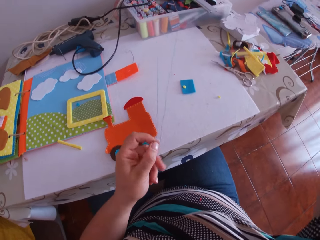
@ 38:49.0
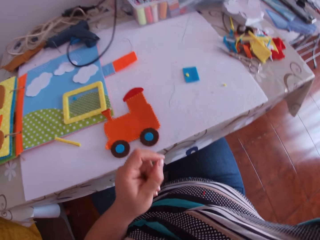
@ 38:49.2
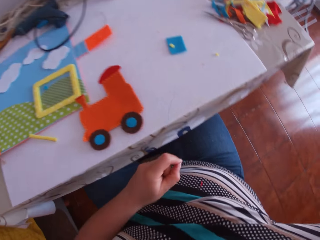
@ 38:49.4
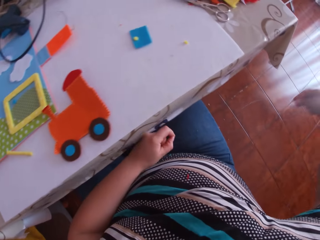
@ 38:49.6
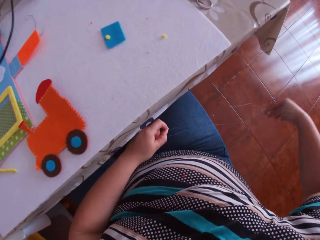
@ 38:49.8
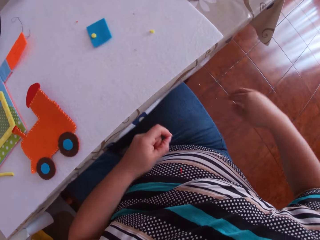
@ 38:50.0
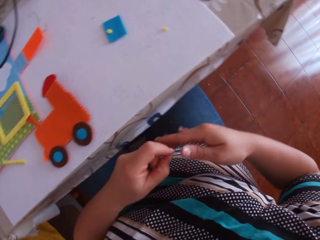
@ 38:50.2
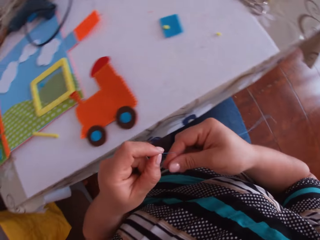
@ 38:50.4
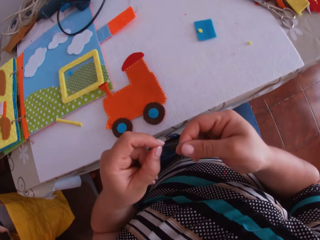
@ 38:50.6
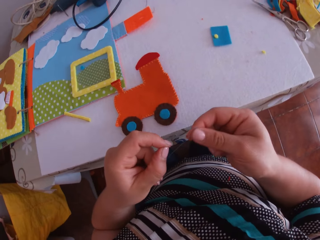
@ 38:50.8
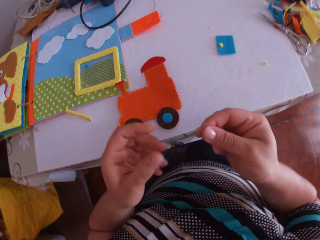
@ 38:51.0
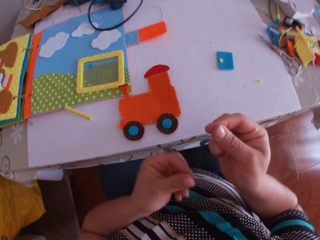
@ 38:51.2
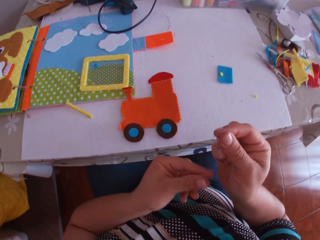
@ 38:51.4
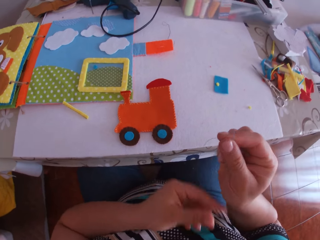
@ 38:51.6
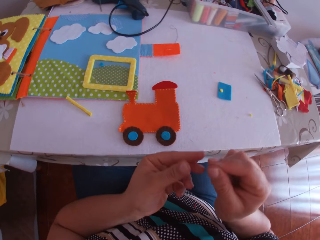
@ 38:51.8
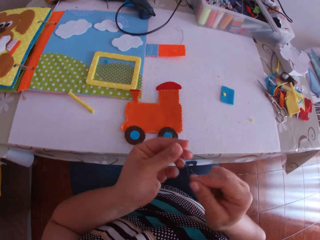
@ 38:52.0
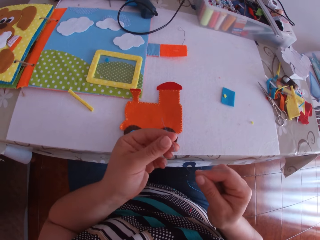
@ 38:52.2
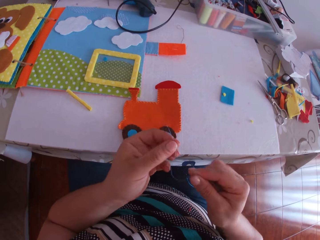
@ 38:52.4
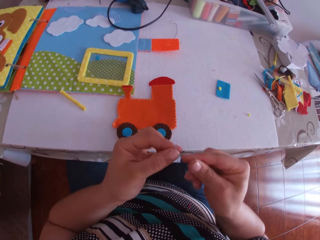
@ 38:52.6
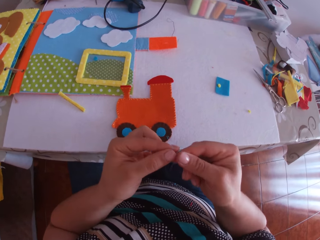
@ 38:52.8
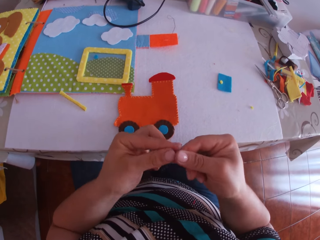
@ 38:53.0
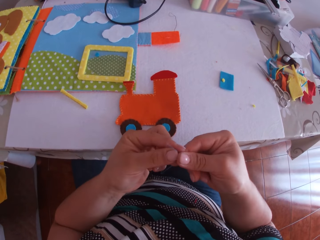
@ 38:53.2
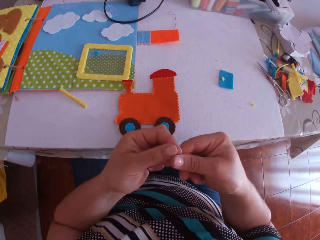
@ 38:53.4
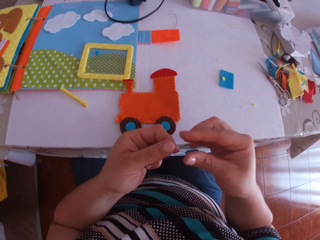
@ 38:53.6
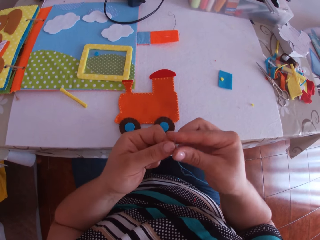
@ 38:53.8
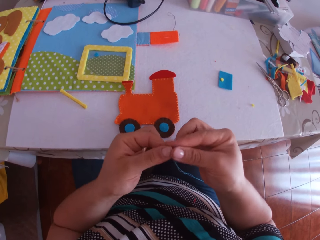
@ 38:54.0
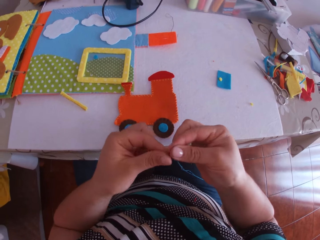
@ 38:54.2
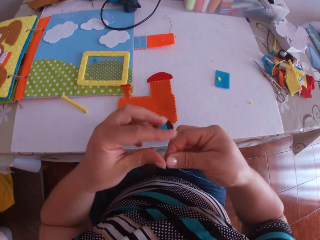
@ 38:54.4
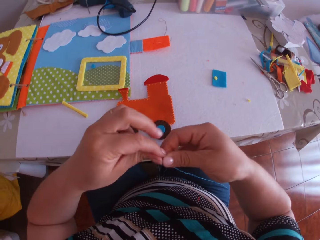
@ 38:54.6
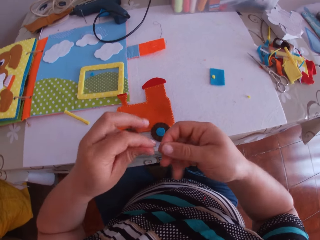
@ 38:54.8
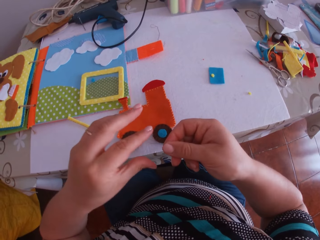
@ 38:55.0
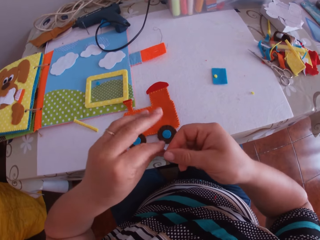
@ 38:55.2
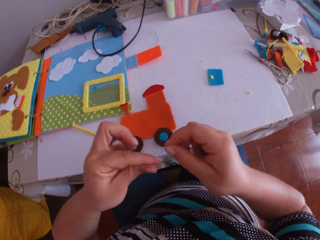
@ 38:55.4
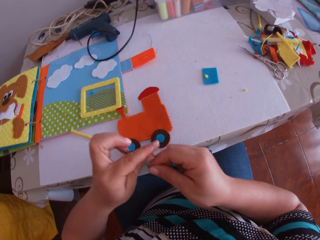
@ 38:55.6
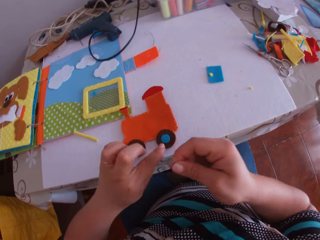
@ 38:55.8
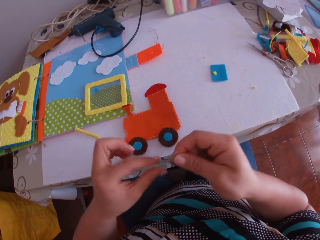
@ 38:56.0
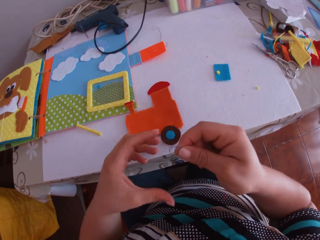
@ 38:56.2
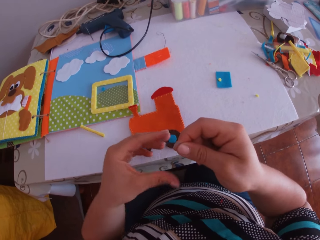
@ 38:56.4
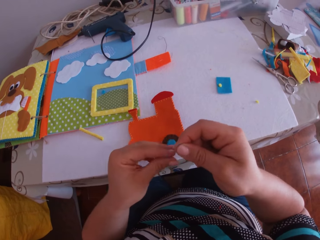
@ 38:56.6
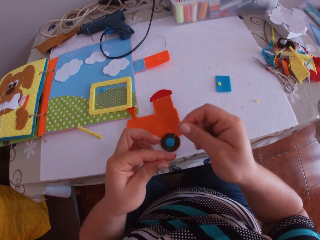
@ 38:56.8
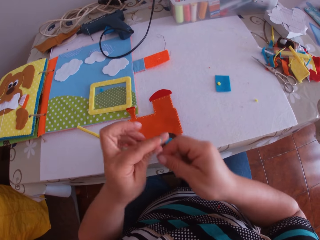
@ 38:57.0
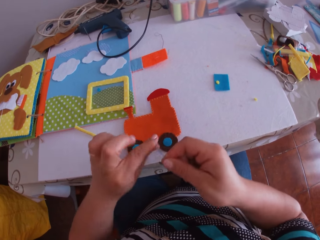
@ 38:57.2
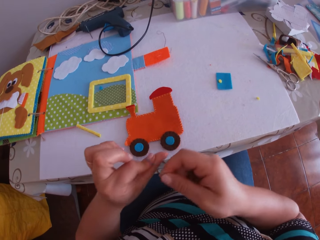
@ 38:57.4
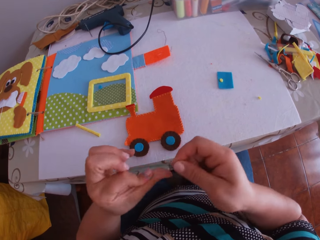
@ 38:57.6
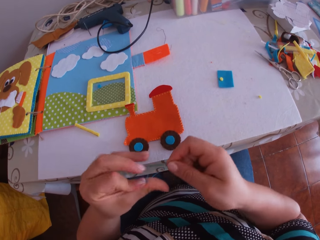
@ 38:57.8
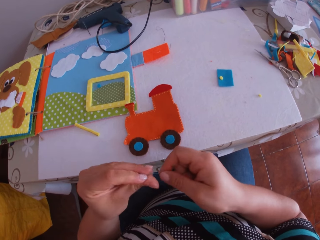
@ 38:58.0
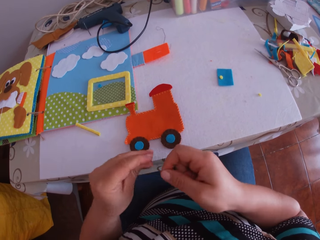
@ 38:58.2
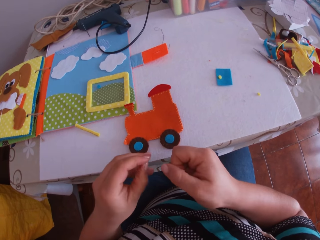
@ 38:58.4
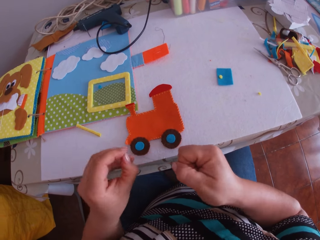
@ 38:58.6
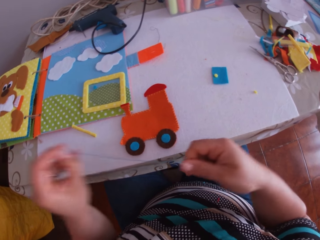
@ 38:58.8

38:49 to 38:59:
The camera wearer holds a thread. He moves his hand around. He joins the threads. He knots the threaded needle with both hands.

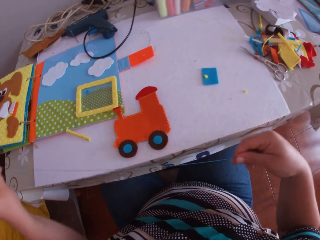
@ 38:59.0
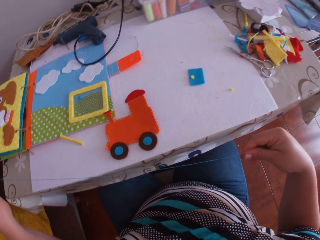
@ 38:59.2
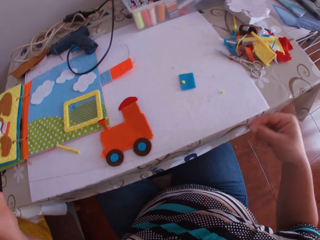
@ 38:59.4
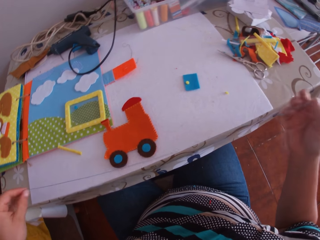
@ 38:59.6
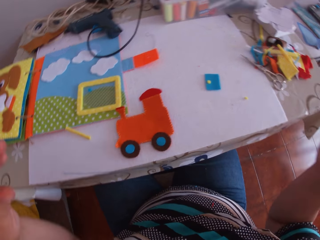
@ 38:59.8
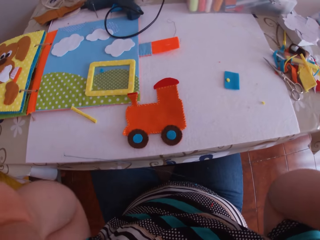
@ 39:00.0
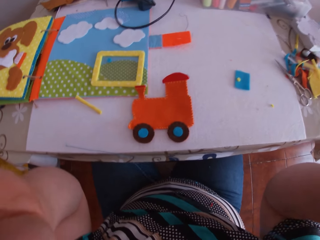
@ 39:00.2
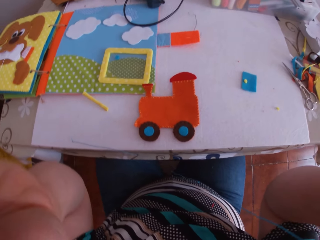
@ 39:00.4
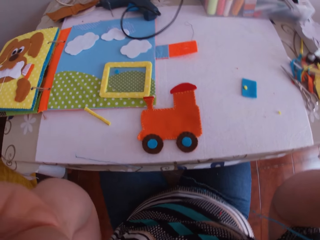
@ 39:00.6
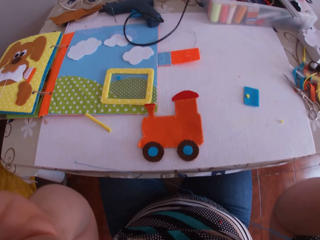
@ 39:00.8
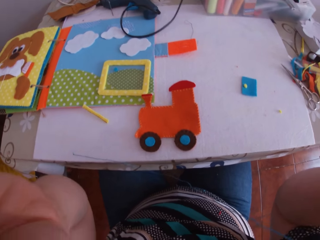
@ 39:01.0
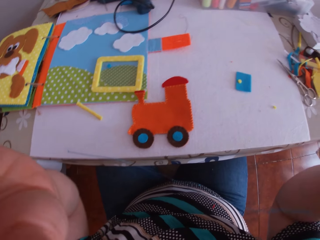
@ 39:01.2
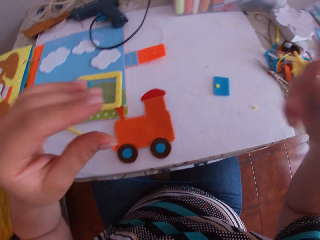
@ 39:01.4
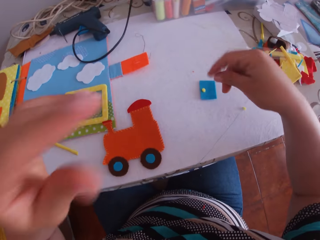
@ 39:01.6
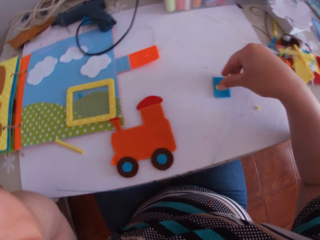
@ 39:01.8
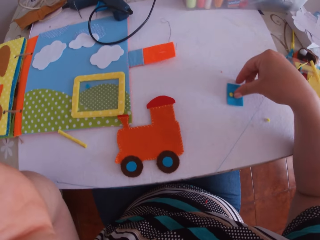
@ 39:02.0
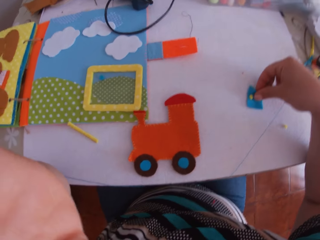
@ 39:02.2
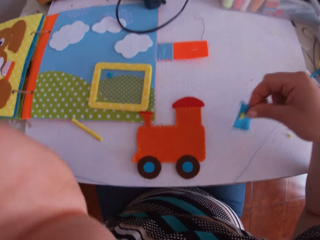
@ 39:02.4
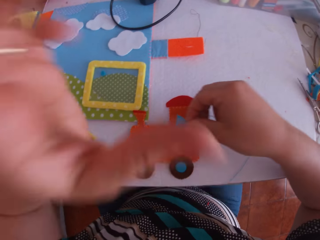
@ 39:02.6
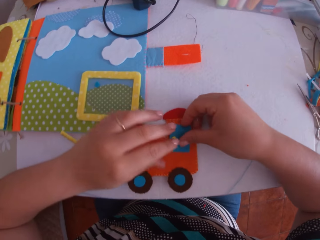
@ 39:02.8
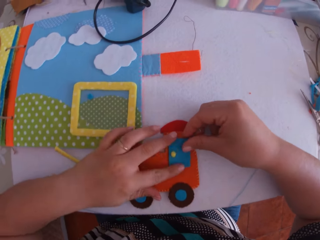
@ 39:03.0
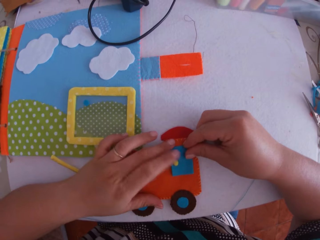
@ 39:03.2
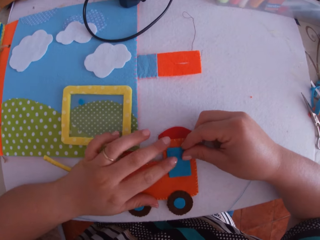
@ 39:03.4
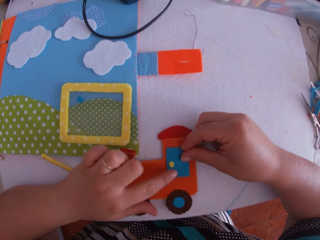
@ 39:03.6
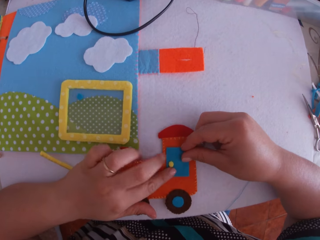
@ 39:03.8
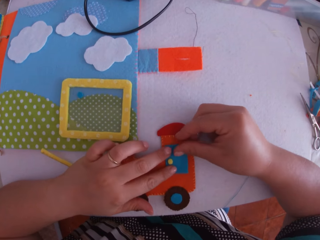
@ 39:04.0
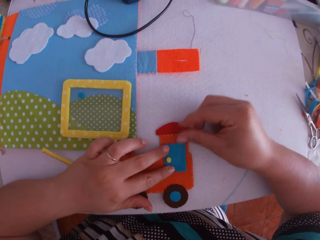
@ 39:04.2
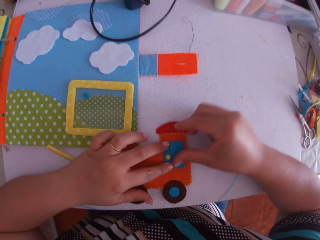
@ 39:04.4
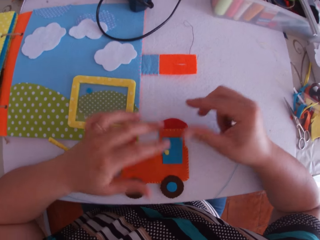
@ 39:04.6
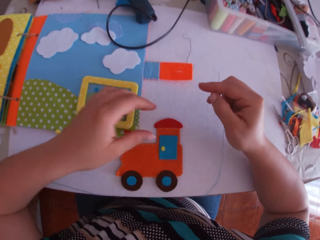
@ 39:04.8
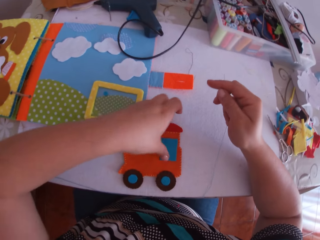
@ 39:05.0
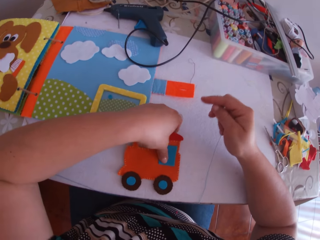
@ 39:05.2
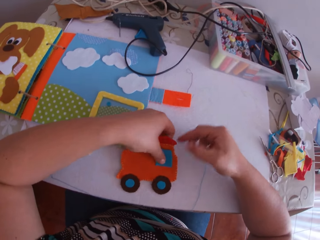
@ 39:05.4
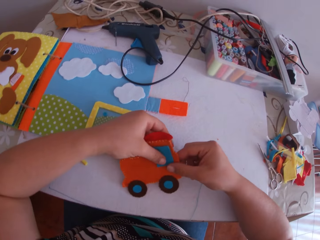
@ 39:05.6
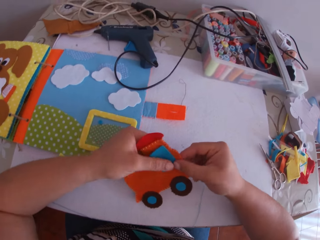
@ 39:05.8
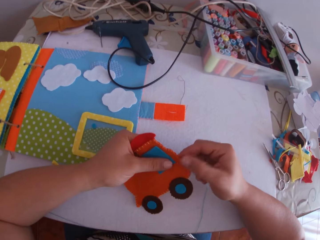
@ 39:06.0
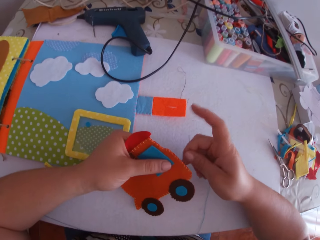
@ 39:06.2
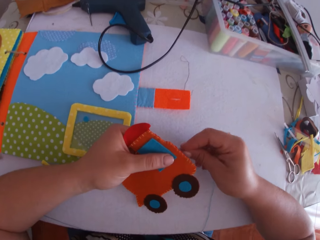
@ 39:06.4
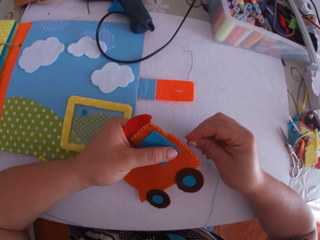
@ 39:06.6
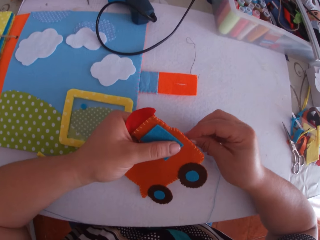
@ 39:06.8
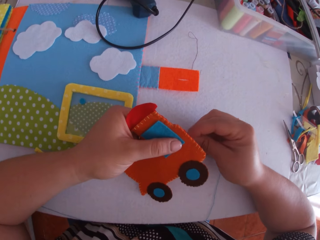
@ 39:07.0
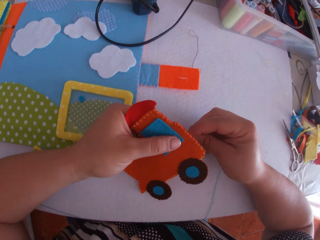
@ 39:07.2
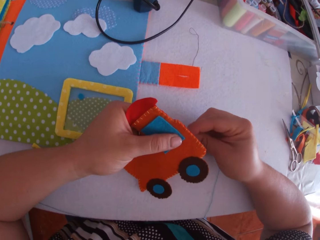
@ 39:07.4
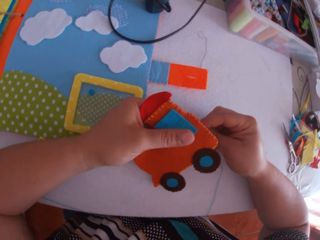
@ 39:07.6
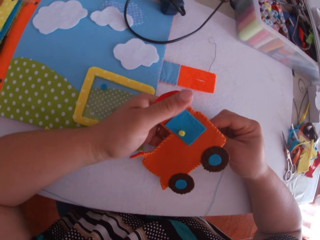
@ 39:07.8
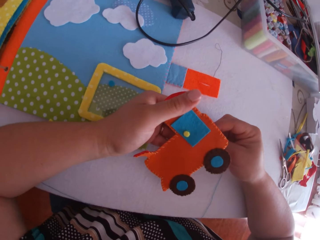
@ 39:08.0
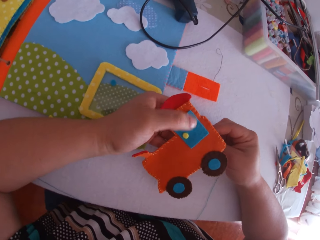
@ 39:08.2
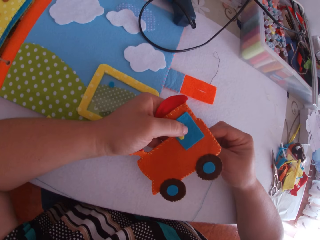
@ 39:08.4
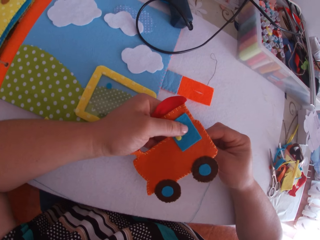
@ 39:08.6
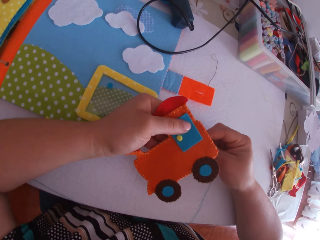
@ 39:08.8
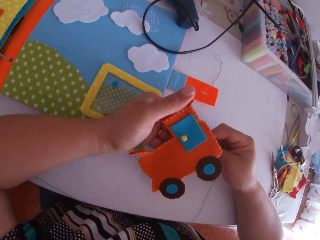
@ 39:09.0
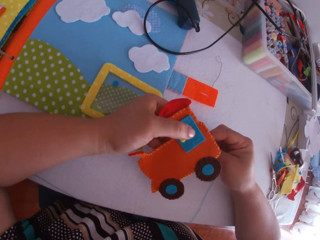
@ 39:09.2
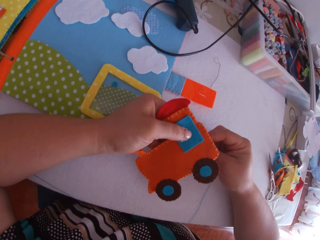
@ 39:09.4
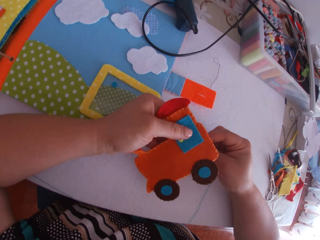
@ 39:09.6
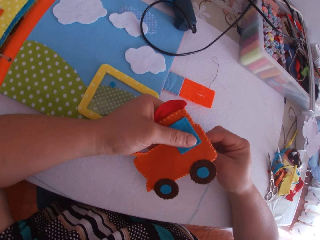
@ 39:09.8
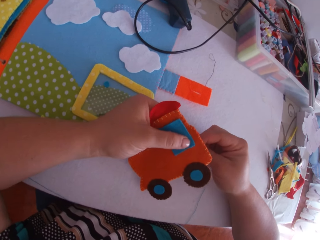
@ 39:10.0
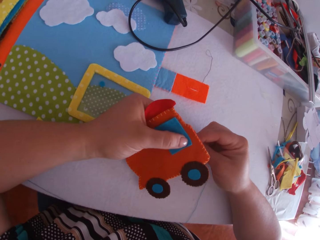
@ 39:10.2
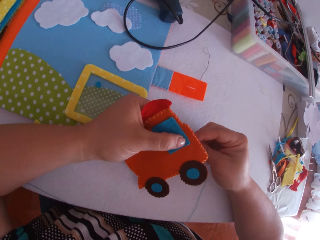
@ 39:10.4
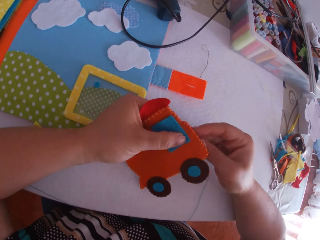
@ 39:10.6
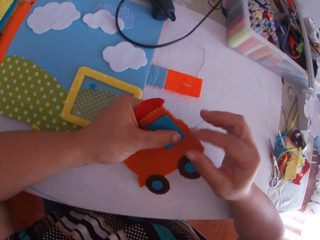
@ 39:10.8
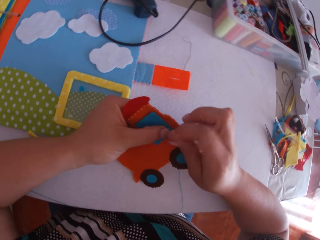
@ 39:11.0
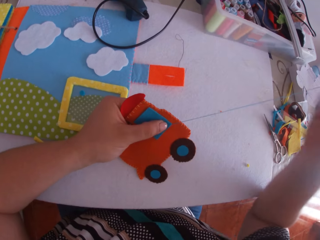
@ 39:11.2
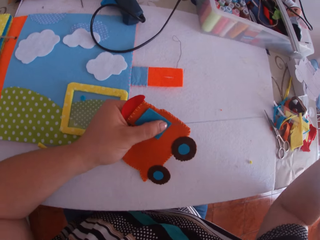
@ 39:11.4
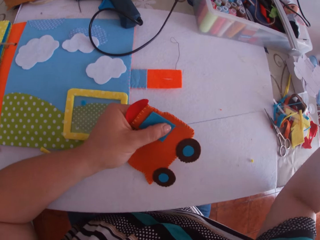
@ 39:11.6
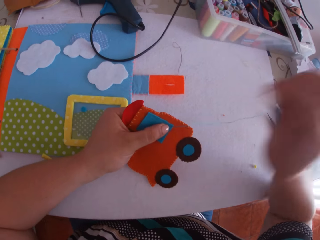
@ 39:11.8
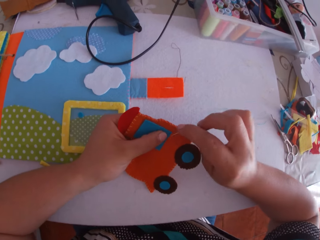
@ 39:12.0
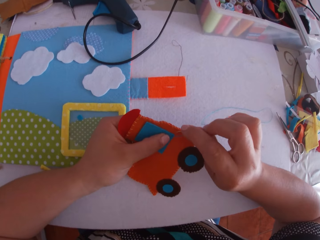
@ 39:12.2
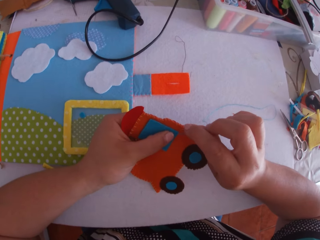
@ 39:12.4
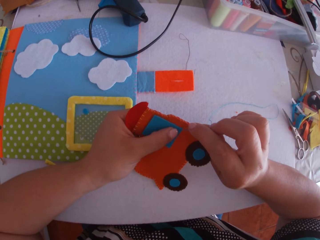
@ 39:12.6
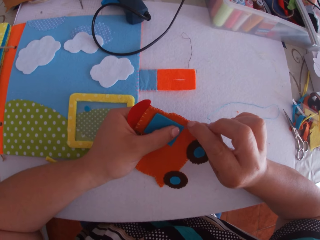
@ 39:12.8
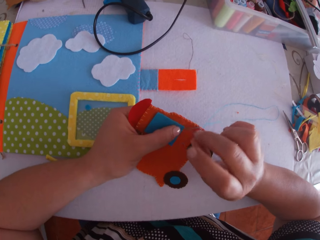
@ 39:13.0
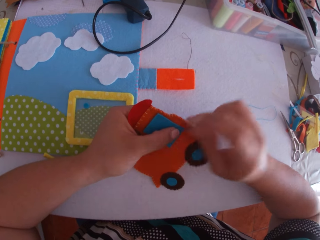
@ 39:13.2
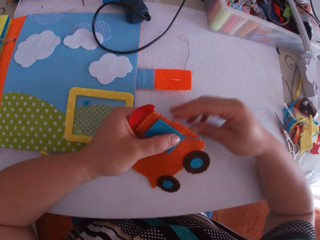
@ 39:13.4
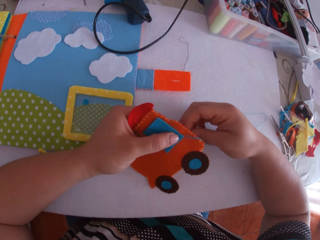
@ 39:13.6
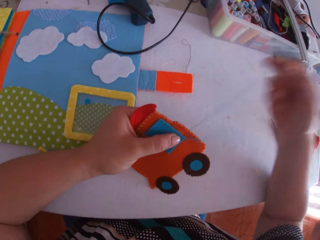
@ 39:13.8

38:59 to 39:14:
The camera wearer stretches the thread. He holds the threaded needle with his right hand. He fixes the camera on the head. He picks up the blue piece of fabric or craft cloth from the table with his right hand. He places the blue piece of fabric on the crafted fabric or craft toy with his right hand. He adjusts the blue piece of fabric on the crafted fabric with both hands. He picks up the crafted fabric from the table with his left hand. He looks at the craft toy. He tacks the crafted fabric with the needle in his right hand. He pulls the thread. He sews the craft cloth on the craft toy with the needle.
